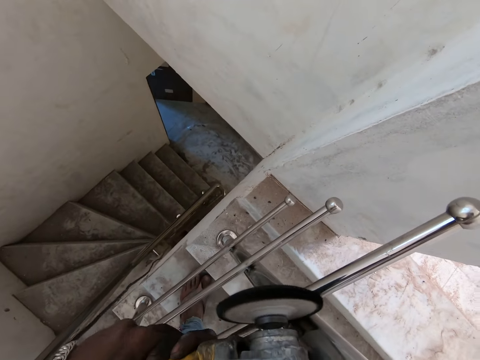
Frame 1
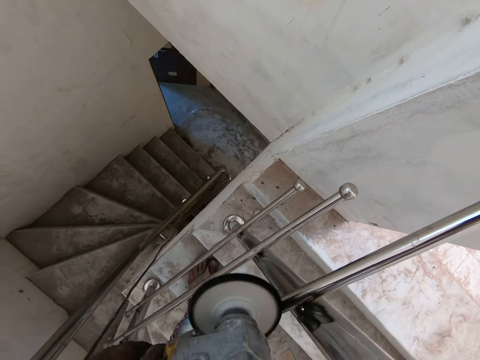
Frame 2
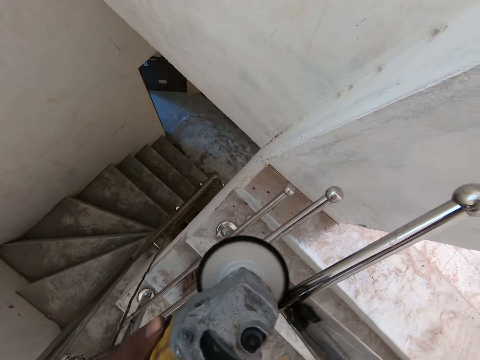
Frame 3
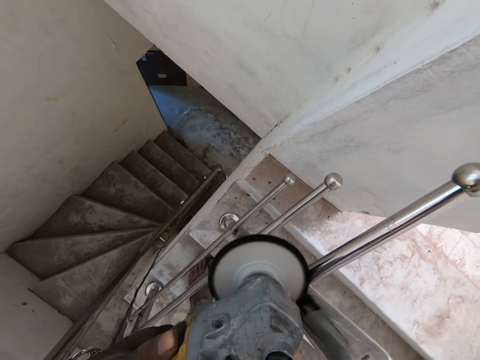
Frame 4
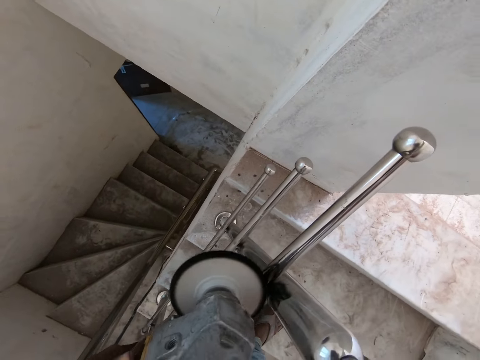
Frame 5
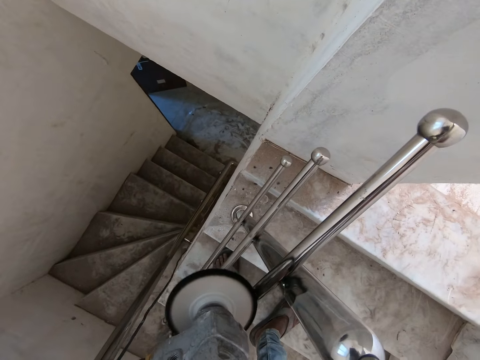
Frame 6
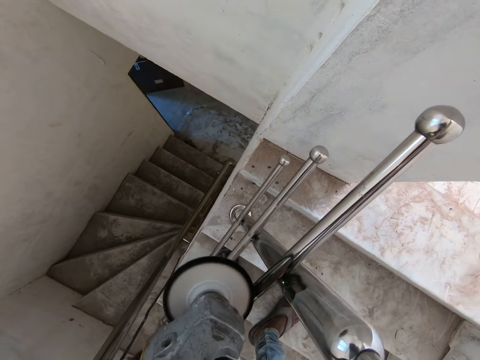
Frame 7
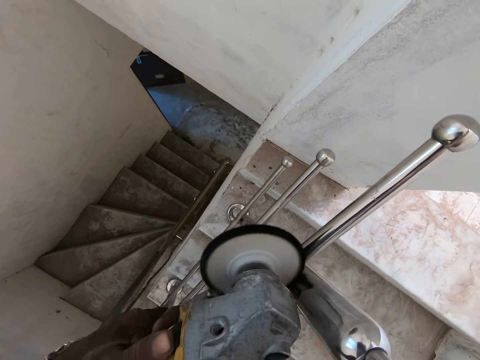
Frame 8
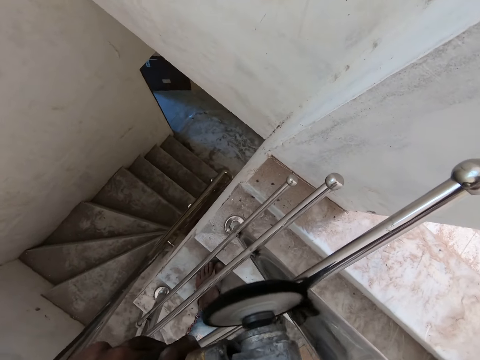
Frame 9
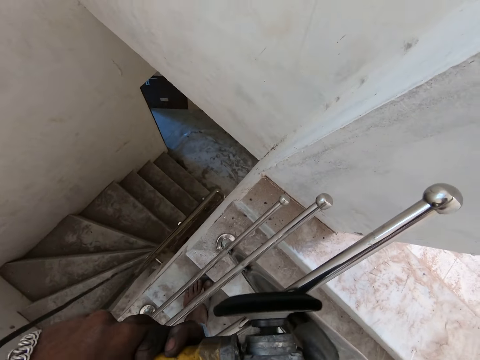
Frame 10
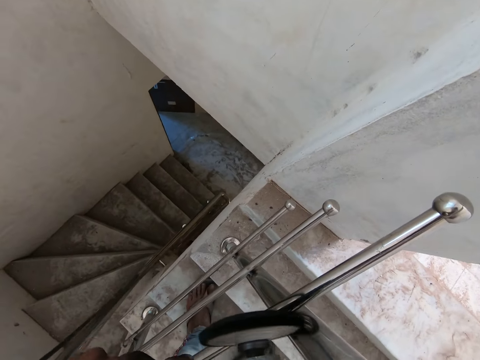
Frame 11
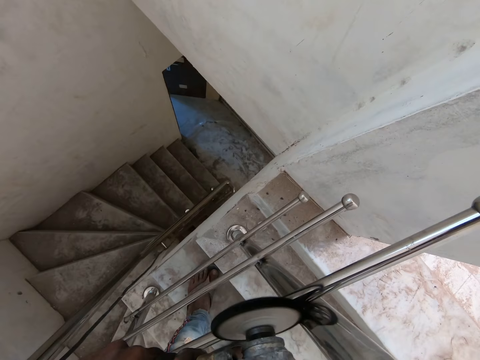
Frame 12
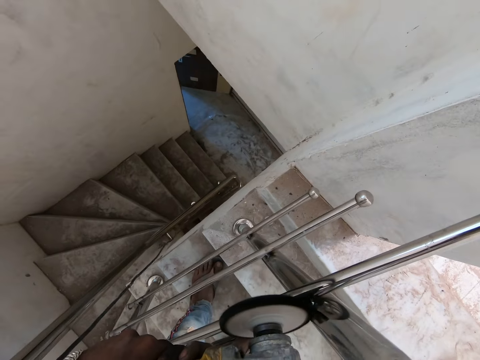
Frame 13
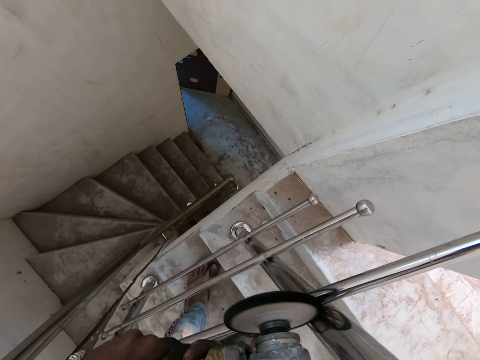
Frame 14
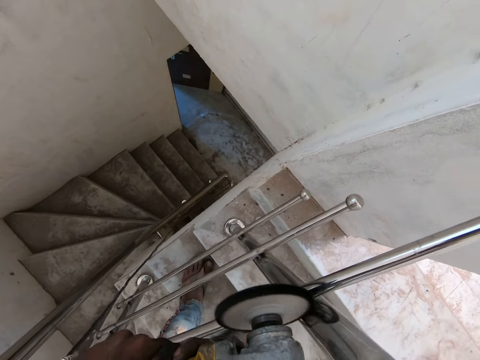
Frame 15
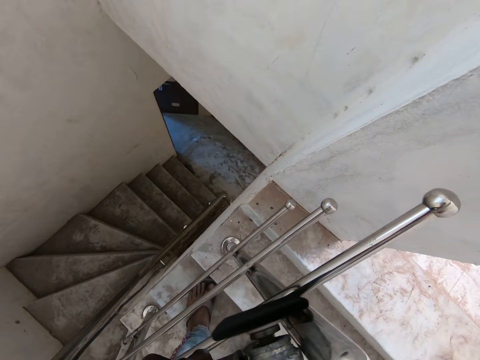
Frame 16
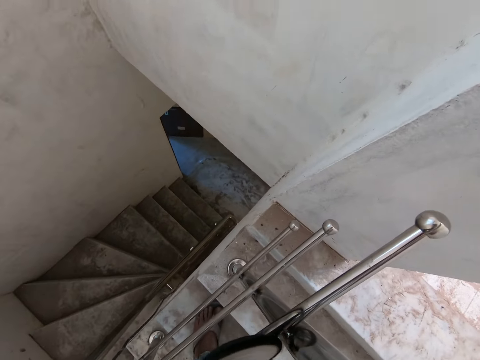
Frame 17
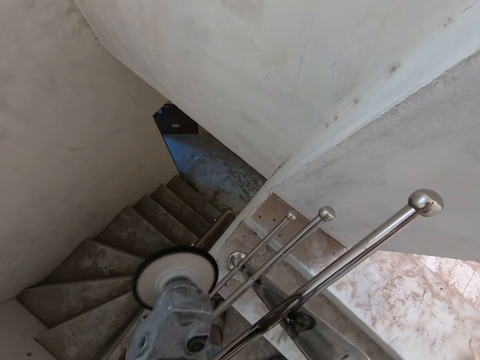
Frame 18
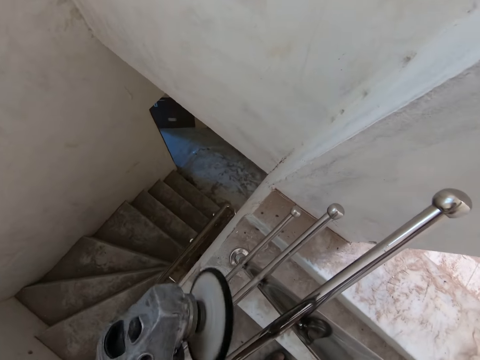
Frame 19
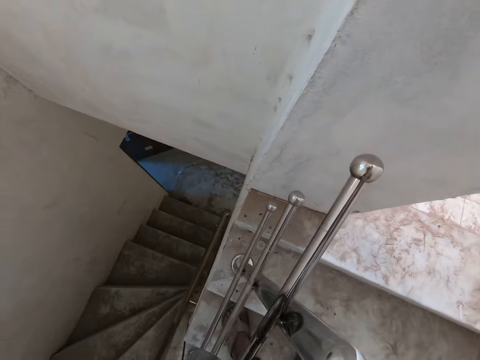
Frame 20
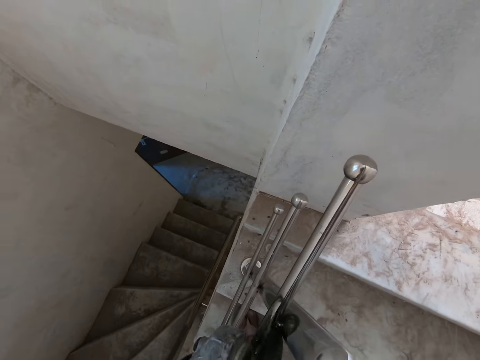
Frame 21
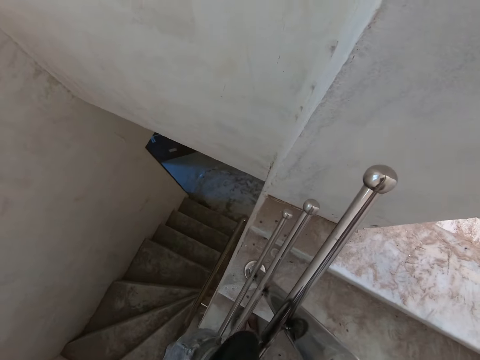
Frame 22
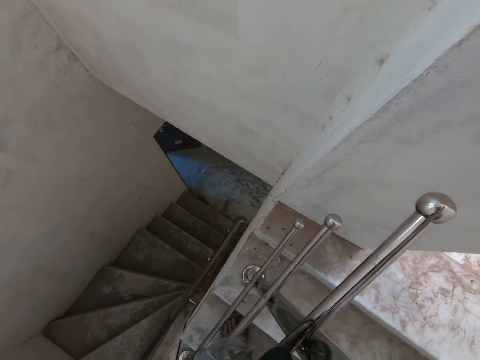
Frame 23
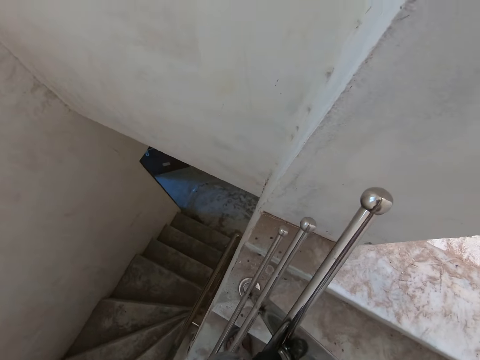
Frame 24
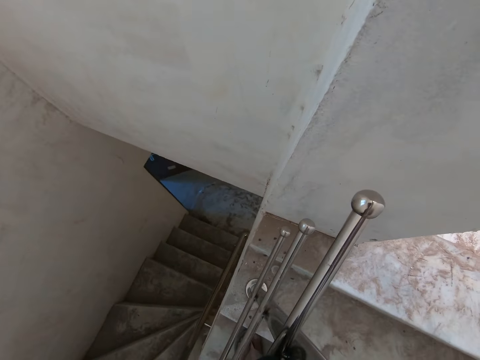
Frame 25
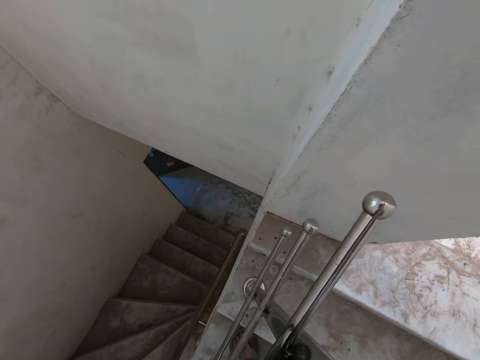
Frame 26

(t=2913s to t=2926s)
The camera wearer smoothens the staircase rail with the corded grinder in his hands.

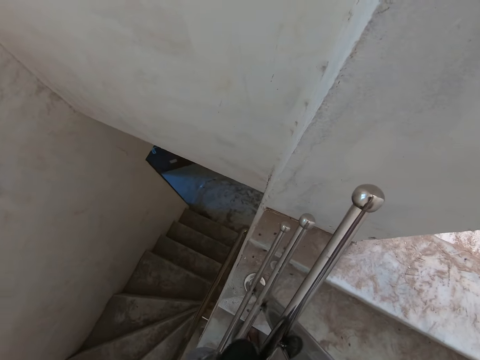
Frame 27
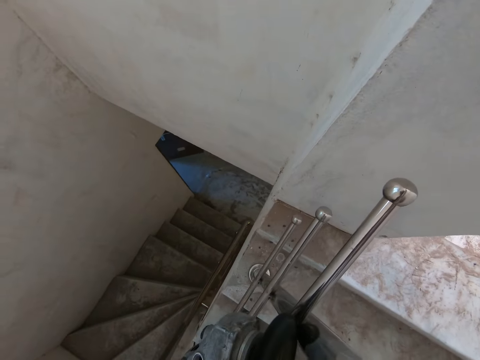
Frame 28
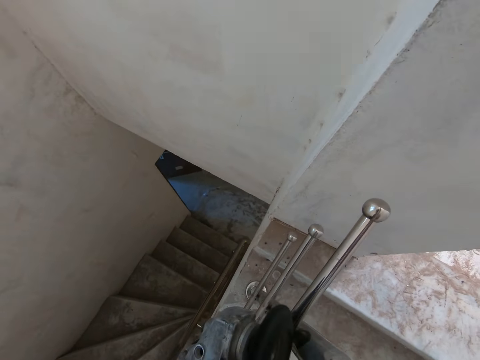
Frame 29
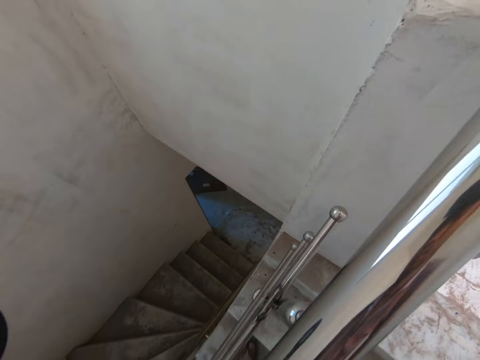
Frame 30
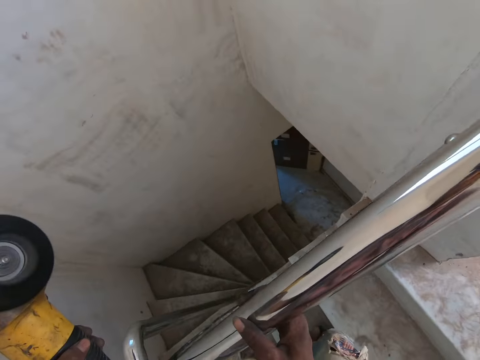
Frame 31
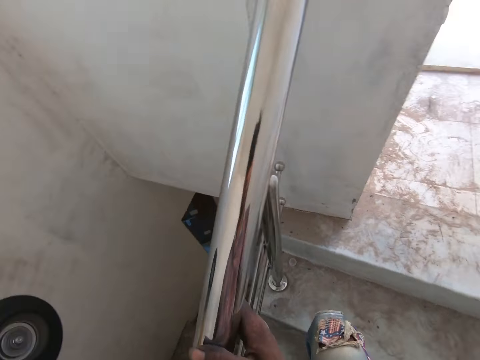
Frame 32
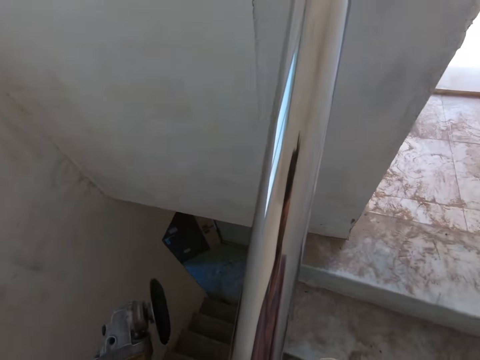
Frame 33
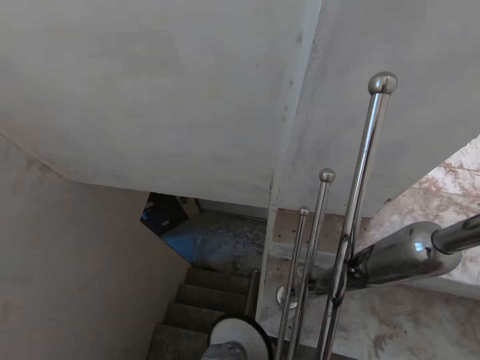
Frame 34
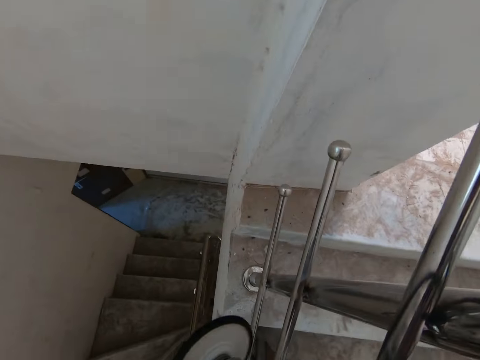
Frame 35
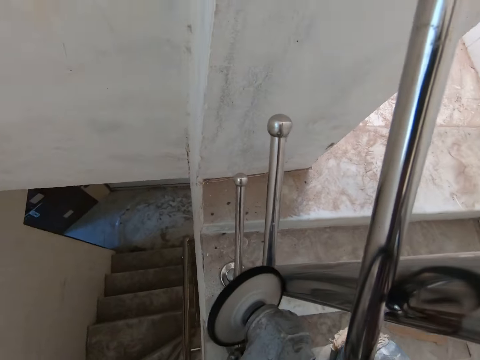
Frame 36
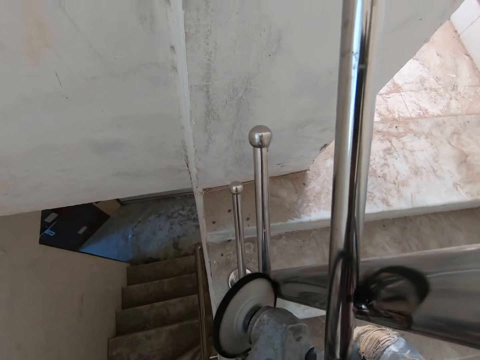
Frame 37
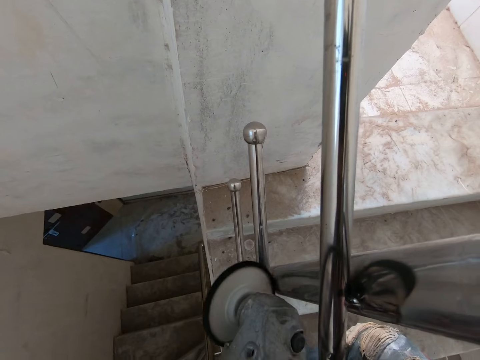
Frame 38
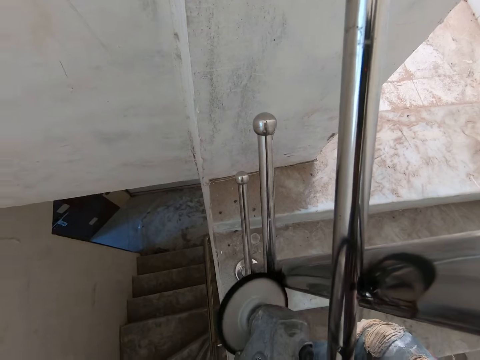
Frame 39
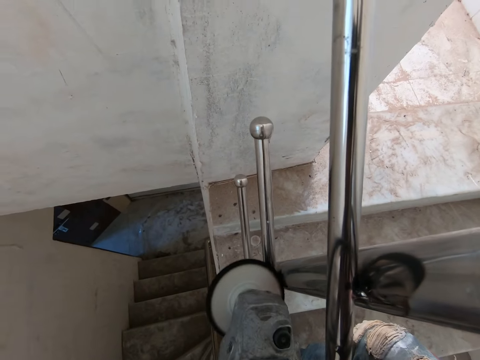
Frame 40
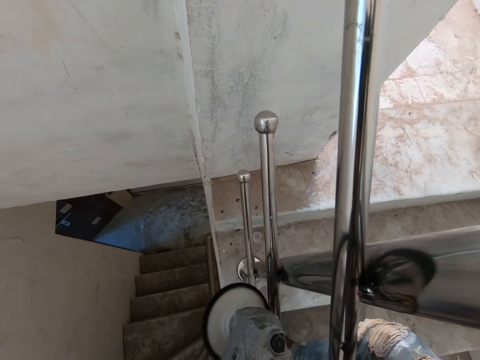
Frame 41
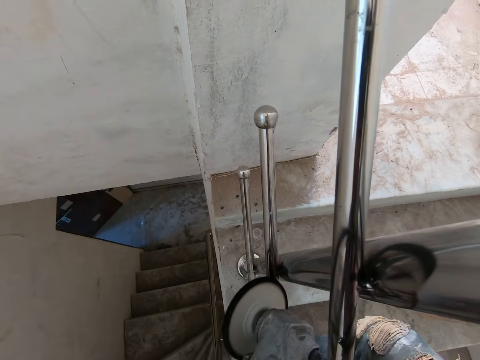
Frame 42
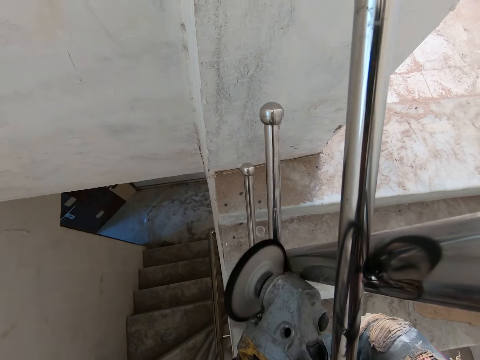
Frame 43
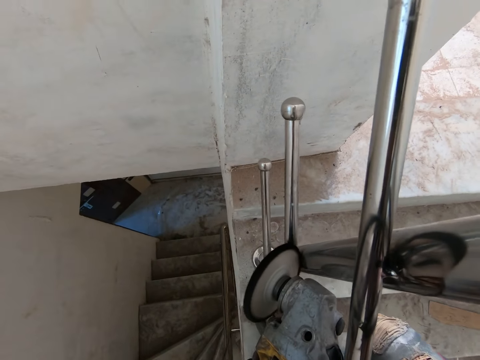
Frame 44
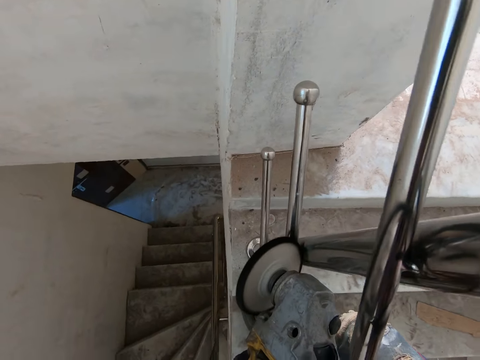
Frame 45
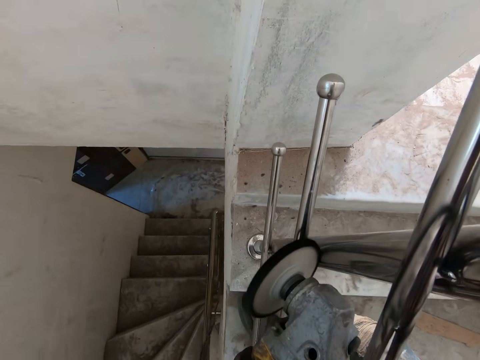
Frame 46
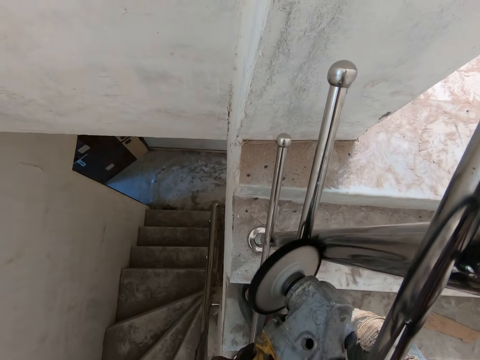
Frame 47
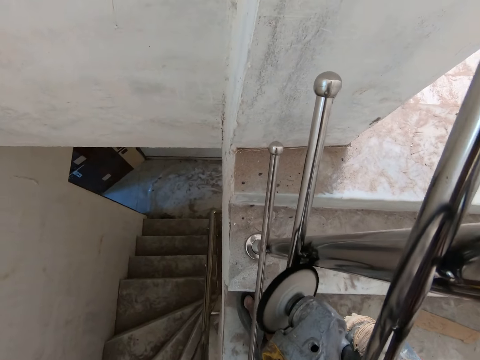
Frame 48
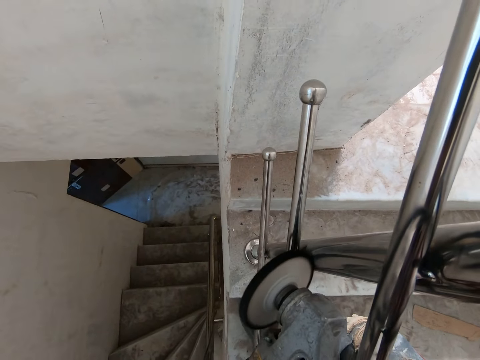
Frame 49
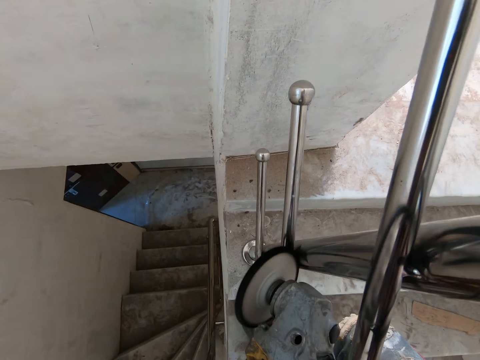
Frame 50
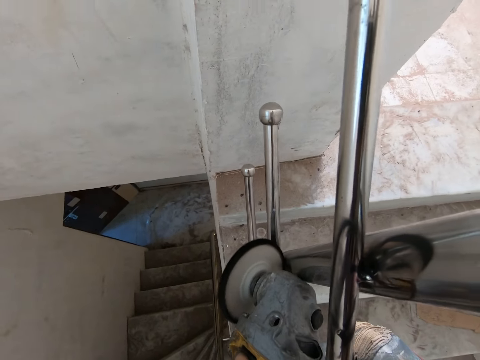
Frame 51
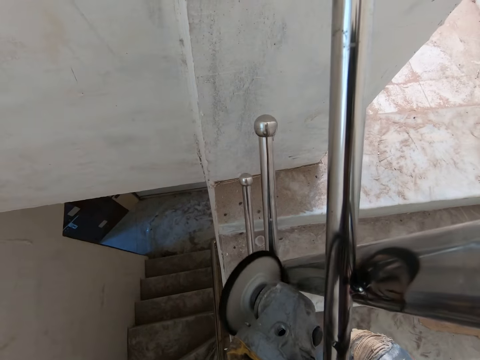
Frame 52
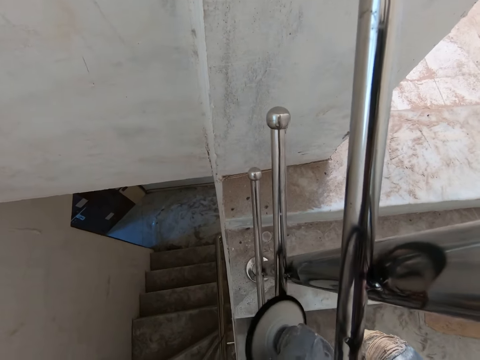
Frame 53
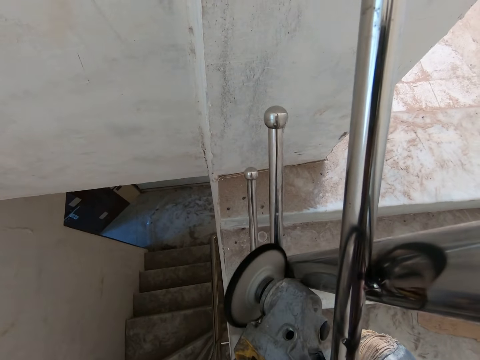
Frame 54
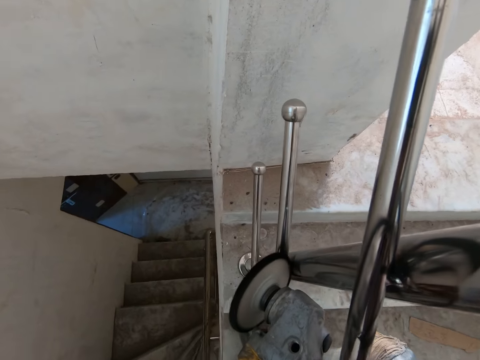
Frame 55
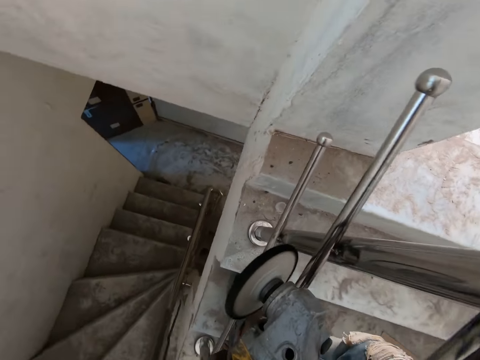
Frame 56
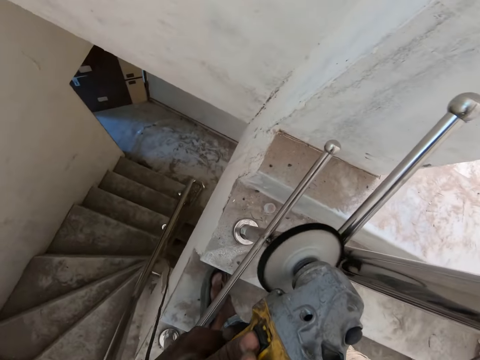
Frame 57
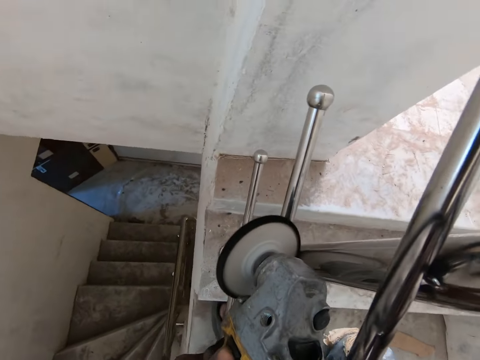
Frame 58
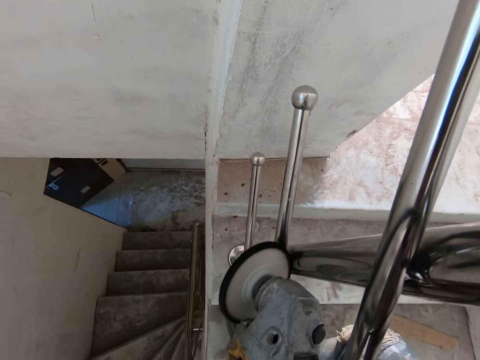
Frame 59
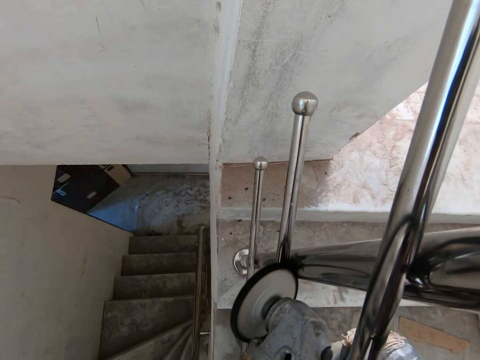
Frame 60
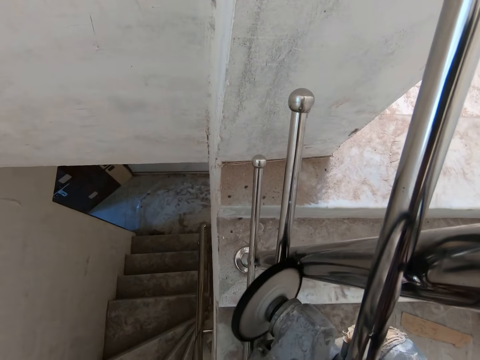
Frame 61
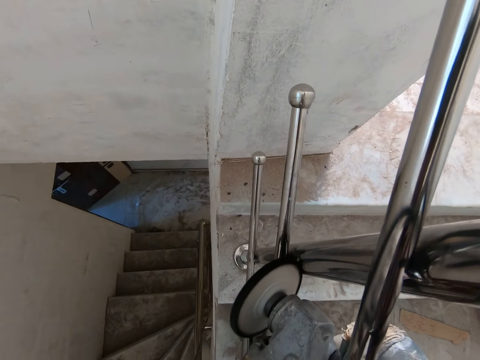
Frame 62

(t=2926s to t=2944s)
The camera wearer holds the staircase rail with his right hand. He smoothens the staircase rail with the corded grinder in his hands.
